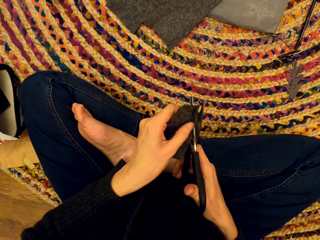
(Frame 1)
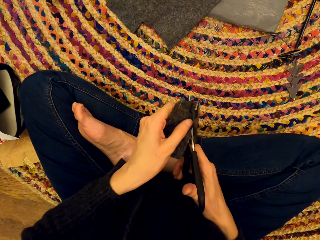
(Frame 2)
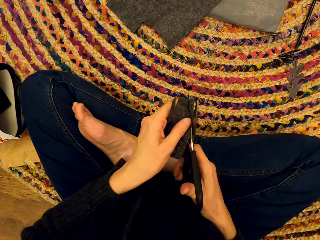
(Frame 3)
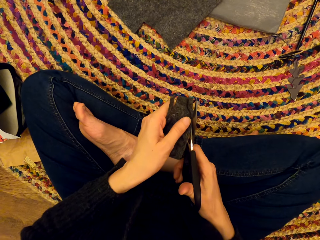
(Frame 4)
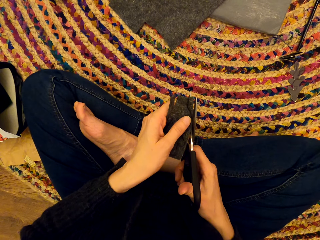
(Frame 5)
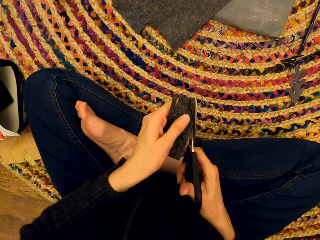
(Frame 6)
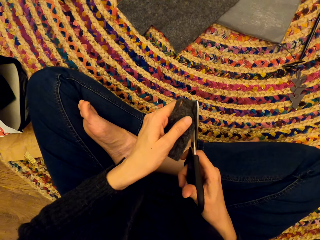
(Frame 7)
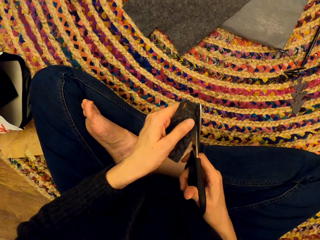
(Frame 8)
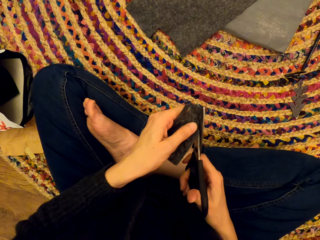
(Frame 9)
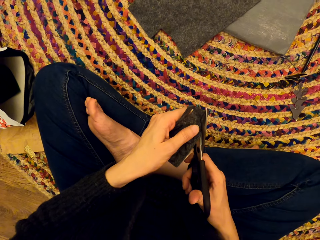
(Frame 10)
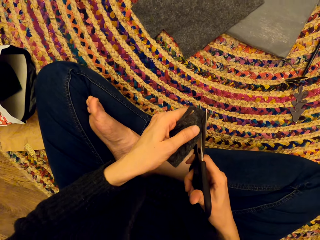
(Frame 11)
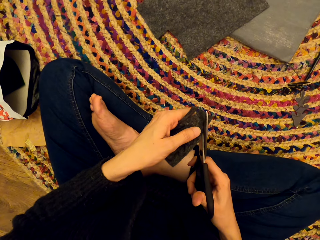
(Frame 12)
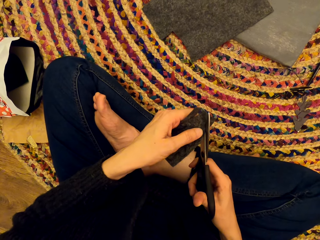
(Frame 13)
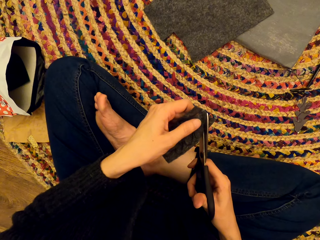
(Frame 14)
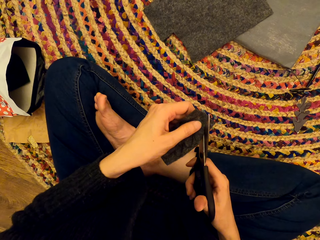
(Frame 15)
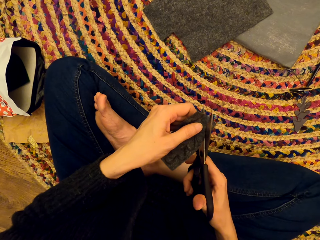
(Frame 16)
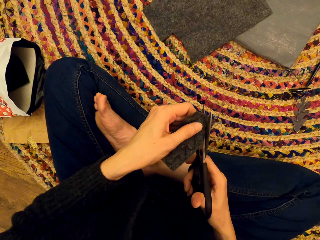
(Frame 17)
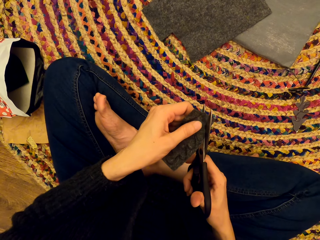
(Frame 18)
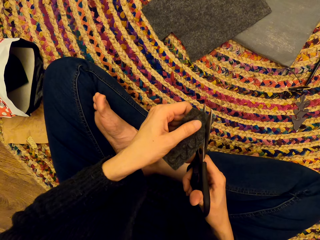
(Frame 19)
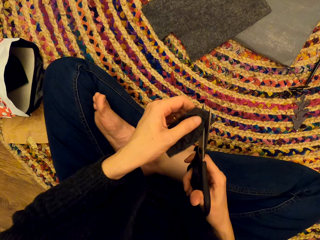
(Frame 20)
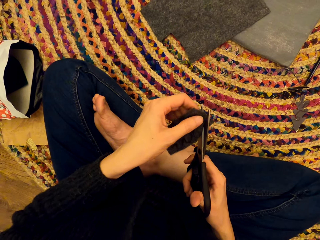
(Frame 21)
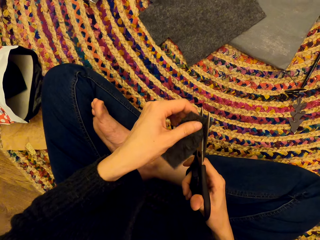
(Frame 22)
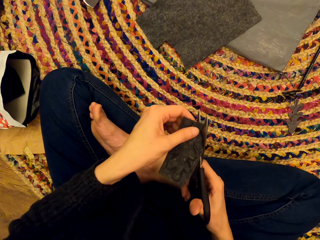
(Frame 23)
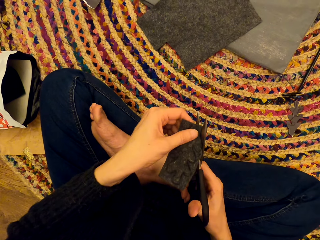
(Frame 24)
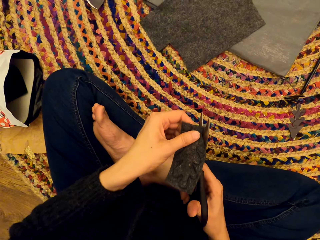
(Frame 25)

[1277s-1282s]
The camera wearer cuts the paper craft with a pair of scissors.

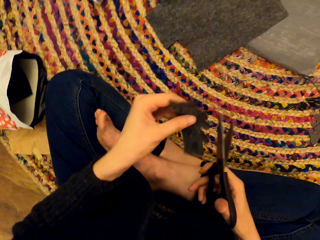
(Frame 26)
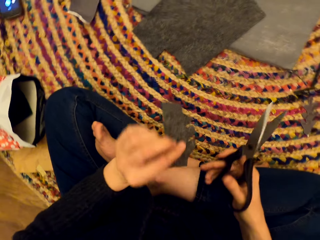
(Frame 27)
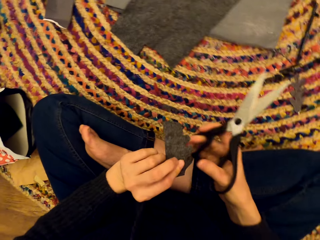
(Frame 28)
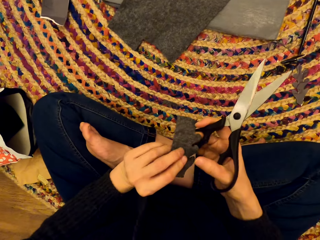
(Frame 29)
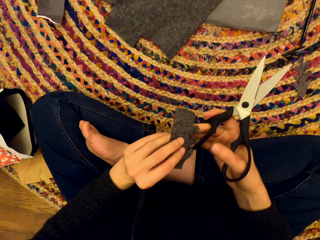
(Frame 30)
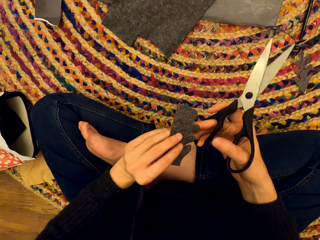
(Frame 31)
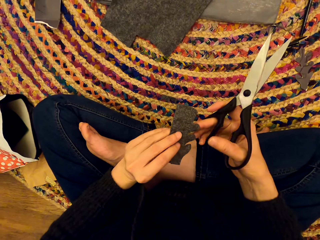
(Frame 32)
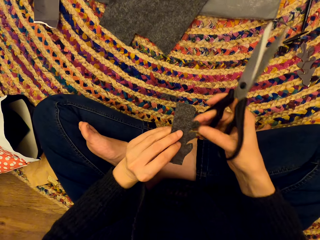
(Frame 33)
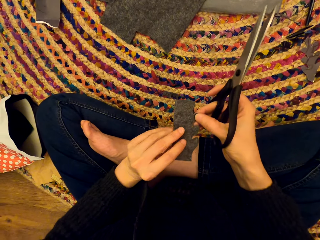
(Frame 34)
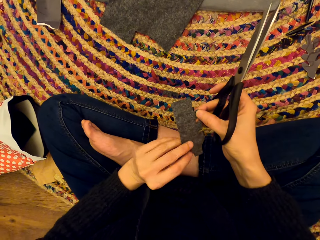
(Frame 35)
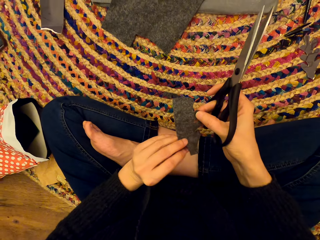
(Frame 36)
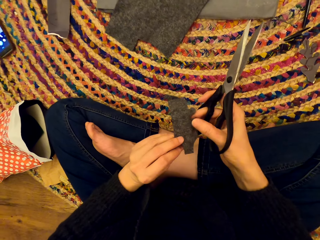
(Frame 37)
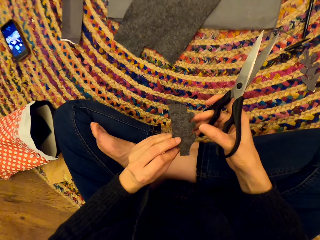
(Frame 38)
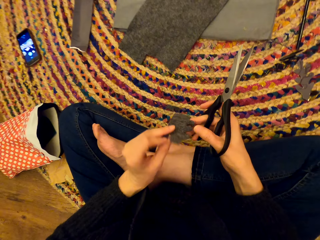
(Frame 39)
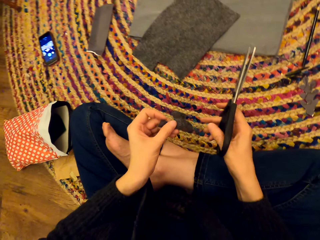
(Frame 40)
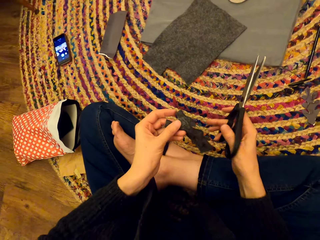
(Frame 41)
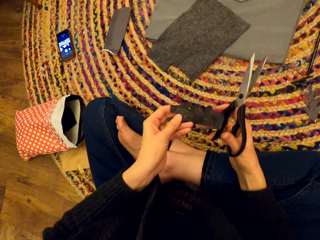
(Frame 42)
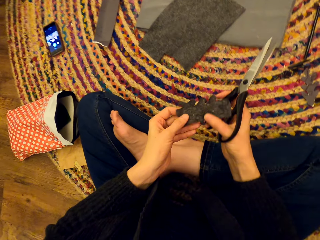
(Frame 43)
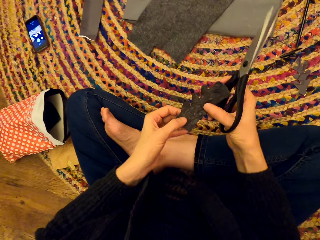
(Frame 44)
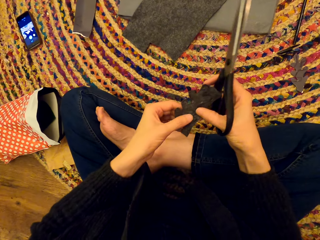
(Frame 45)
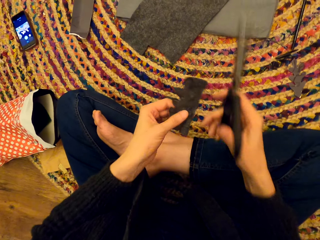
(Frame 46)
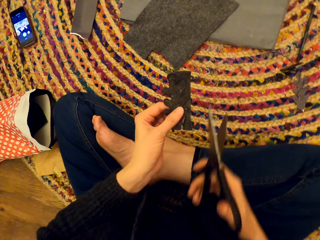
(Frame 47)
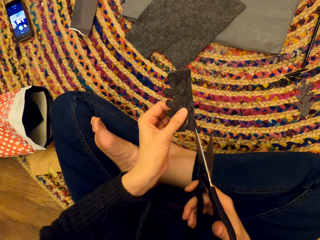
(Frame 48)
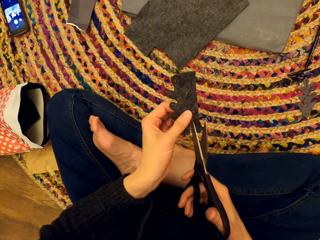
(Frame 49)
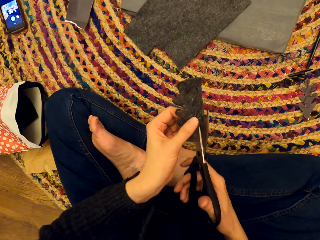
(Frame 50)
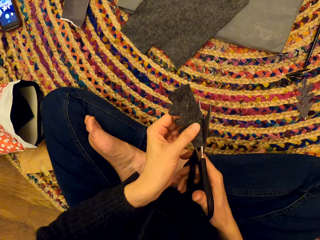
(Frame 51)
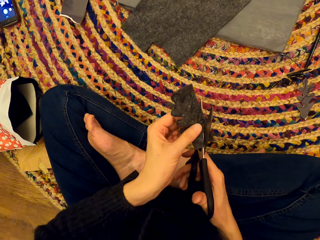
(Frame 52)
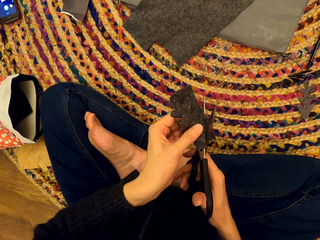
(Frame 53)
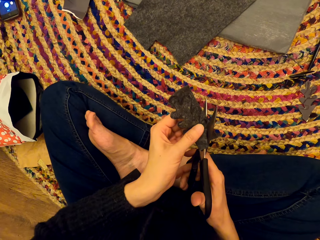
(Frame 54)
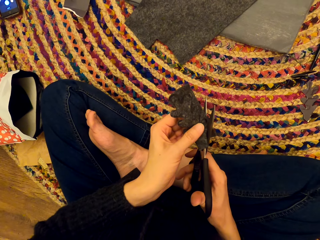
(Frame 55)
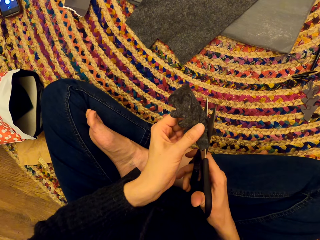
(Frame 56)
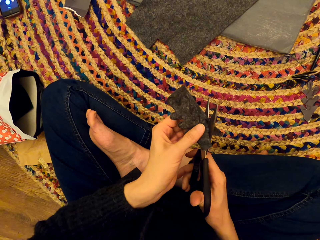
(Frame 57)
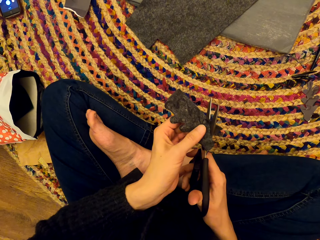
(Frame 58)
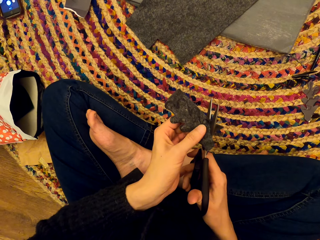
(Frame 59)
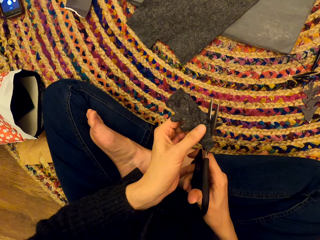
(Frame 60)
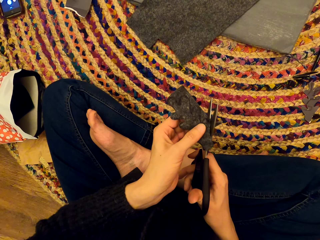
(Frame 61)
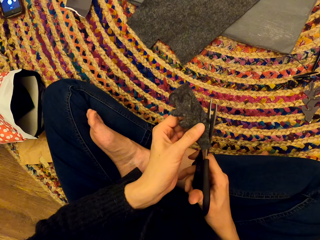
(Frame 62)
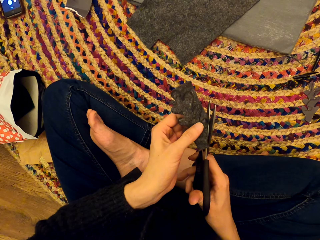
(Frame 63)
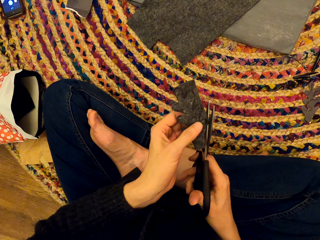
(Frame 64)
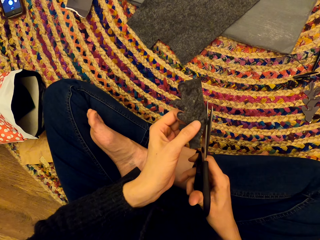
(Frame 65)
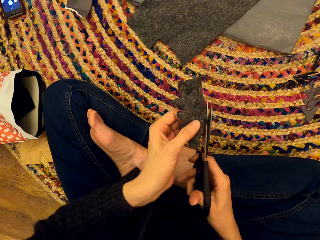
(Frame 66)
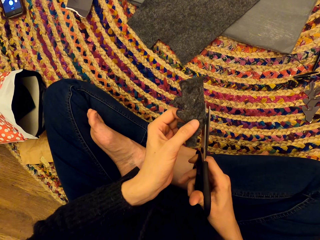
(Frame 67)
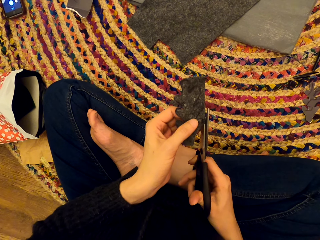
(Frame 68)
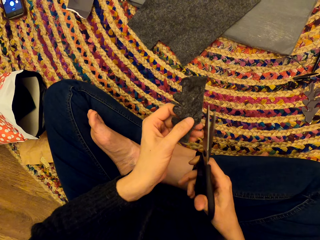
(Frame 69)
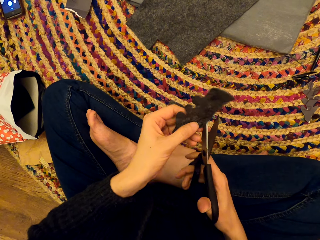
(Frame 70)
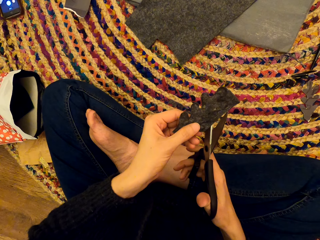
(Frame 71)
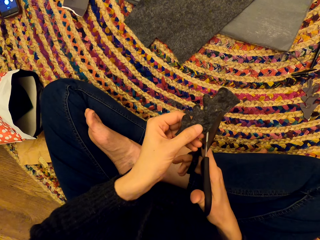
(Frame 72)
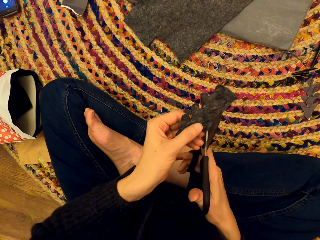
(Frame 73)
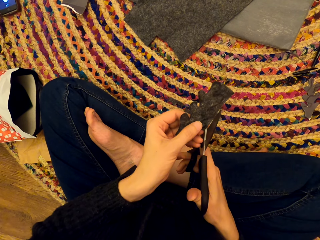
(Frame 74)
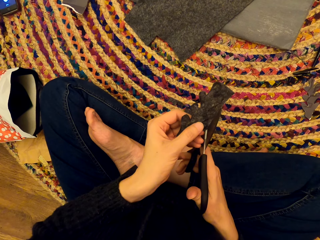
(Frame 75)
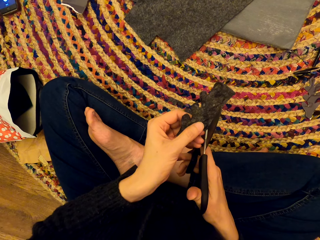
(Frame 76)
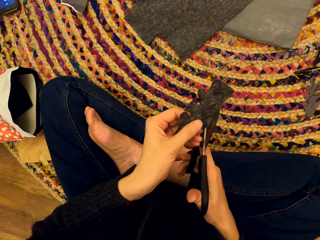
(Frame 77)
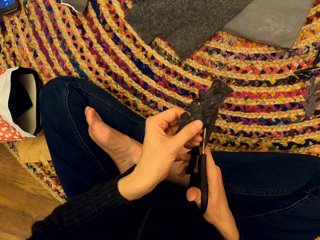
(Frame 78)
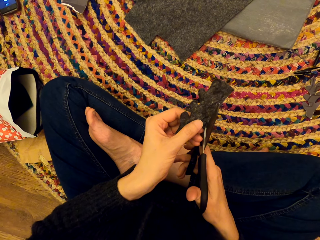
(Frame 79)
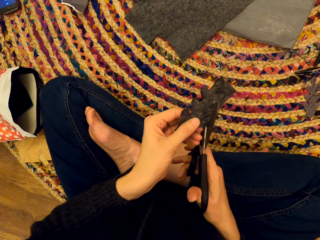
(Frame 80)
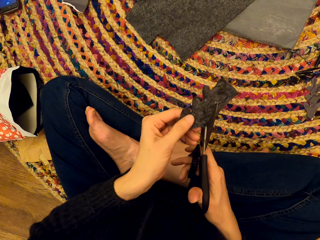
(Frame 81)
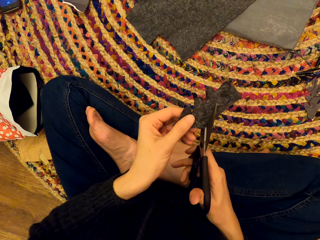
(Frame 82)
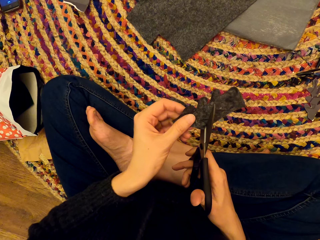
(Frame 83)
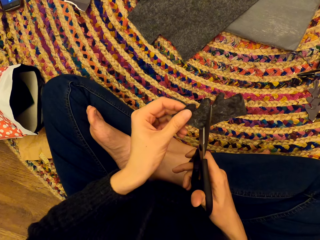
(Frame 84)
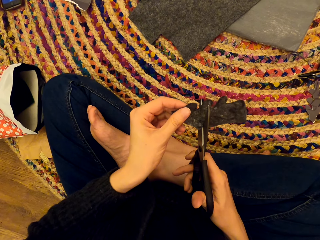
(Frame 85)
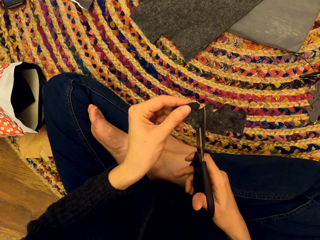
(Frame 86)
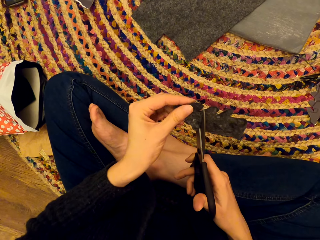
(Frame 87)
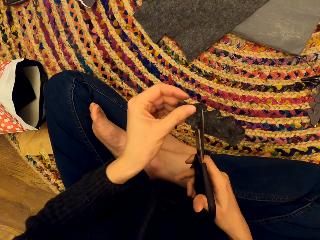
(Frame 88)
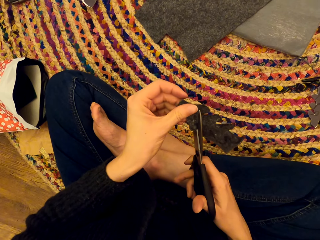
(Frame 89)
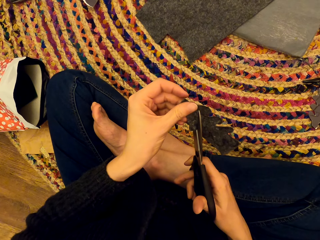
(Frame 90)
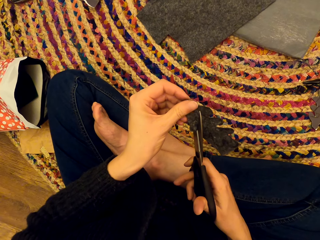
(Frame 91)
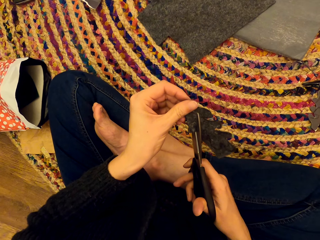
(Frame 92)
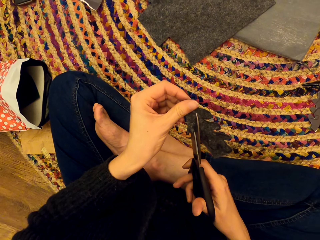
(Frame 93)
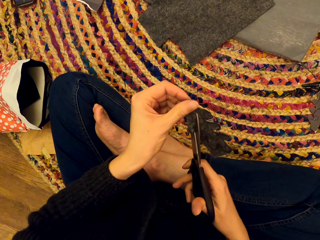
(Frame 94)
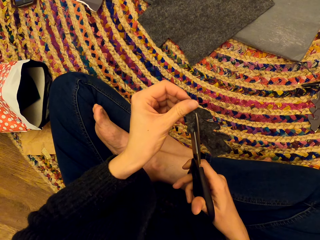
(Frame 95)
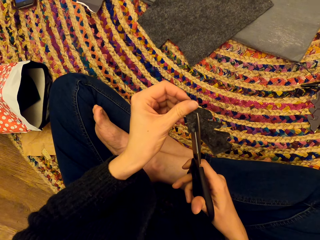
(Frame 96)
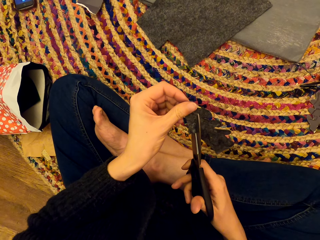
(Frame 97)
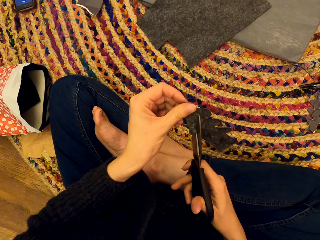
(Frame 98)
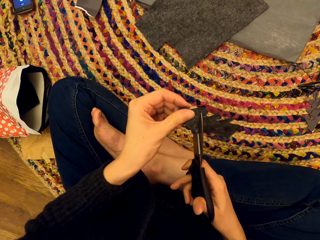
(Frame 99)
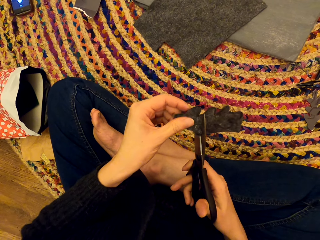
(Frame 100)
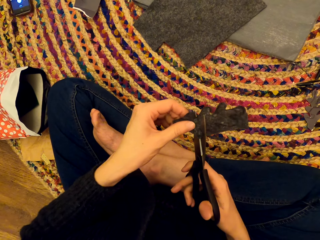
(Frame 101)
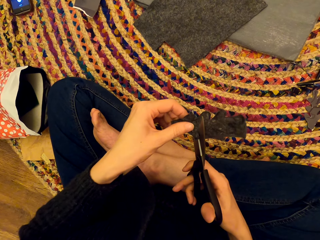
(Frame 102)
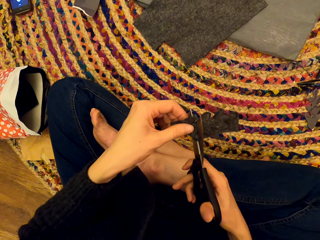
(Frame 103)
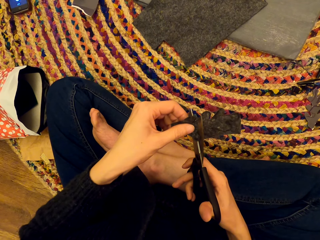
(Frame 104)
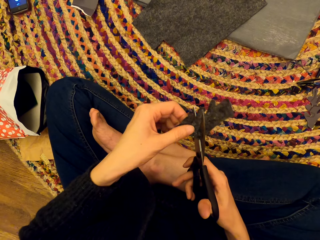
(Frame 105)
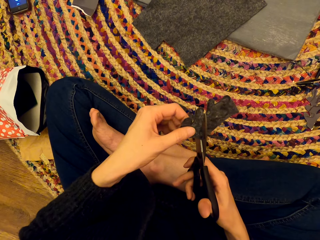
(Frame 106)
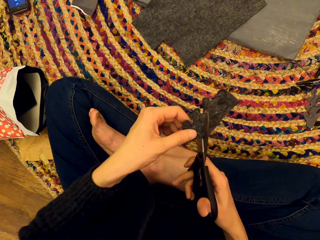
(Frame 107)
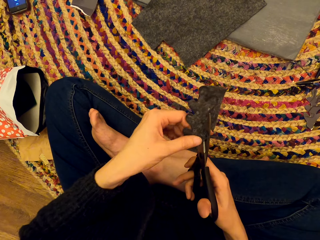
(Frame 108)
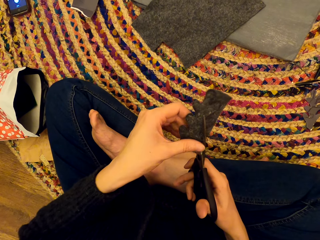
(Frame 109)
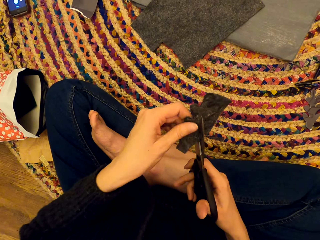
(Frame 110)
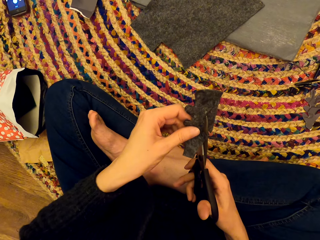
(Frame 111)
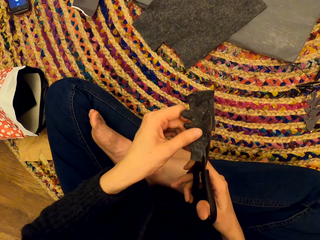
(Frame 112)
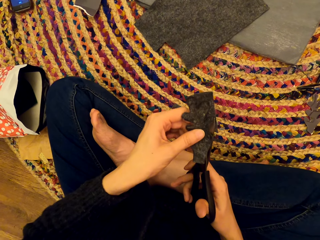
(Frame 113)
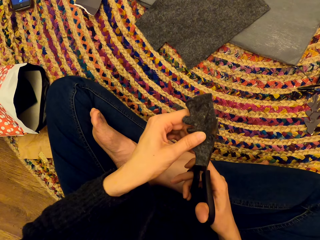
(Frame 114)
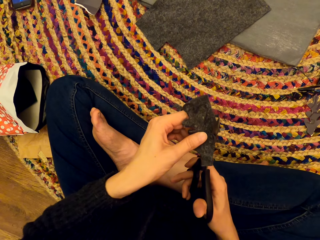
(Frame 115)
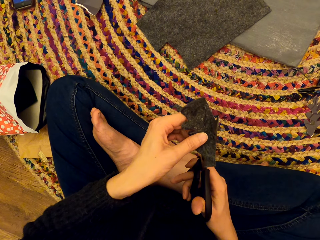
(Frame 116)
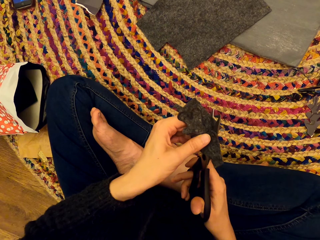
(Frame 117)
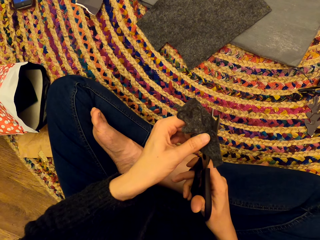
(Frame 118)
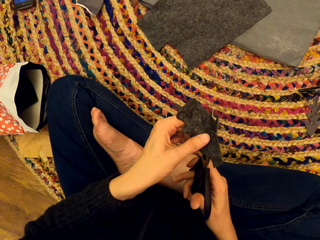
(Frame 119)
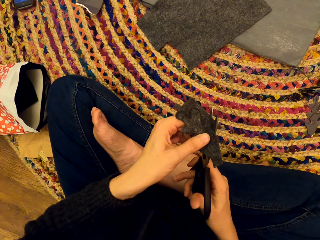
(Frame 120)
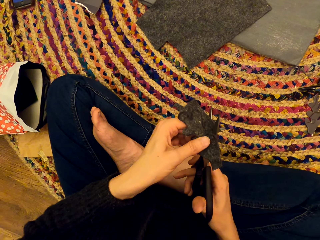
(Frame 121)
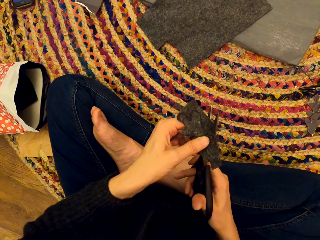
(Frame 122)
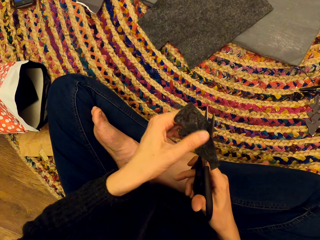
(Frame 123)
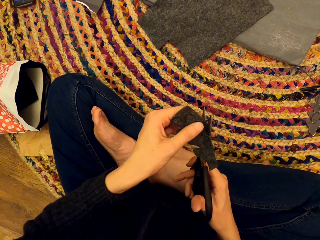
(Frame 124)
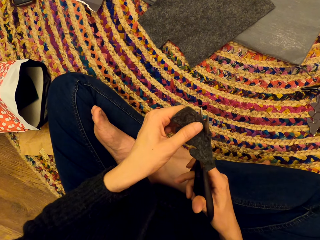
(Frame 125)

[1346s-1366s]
The camera wearer stares at the craft paper in her hands. She cuts the paper craft with a pair of scissors.
